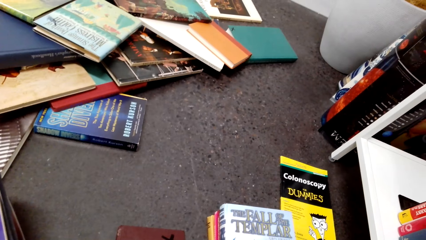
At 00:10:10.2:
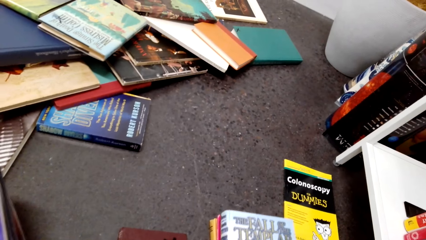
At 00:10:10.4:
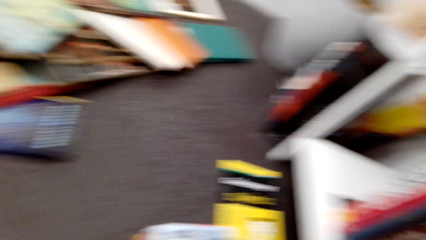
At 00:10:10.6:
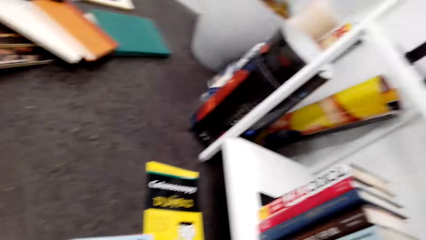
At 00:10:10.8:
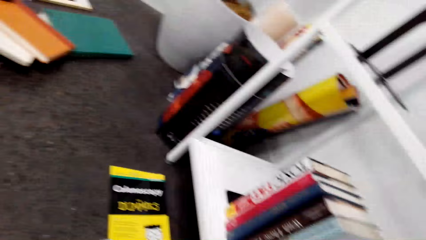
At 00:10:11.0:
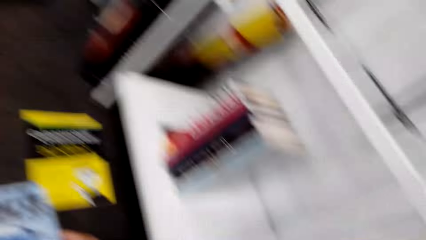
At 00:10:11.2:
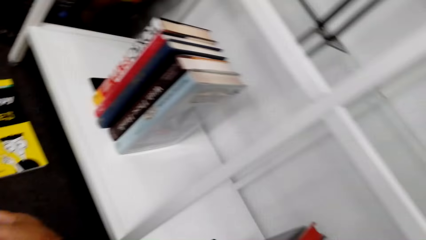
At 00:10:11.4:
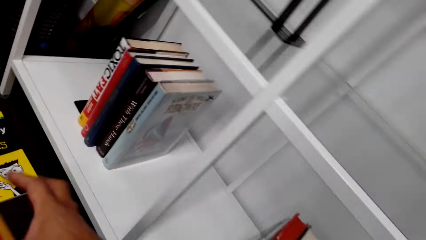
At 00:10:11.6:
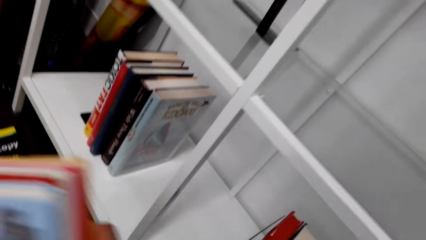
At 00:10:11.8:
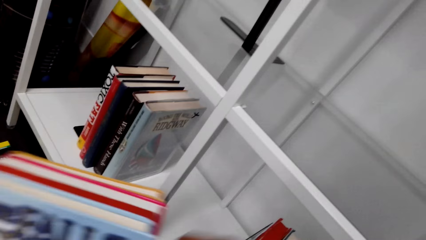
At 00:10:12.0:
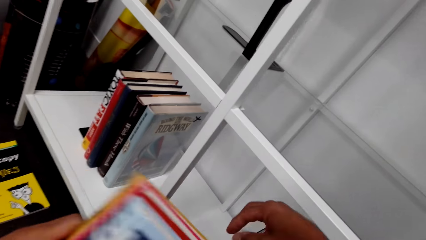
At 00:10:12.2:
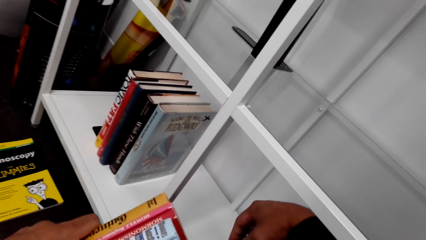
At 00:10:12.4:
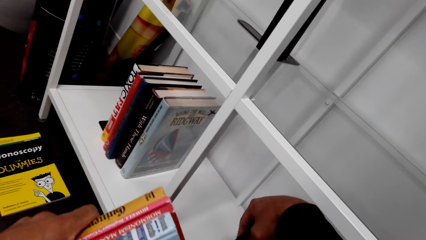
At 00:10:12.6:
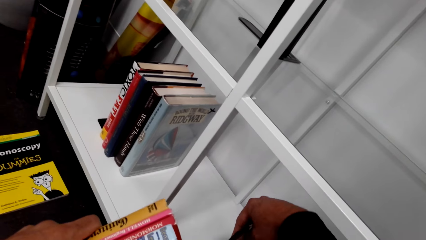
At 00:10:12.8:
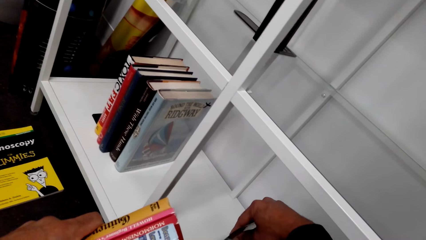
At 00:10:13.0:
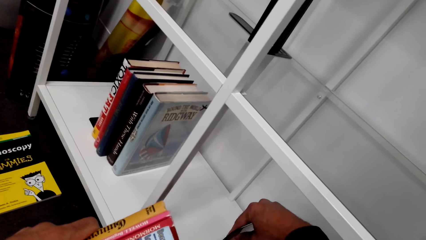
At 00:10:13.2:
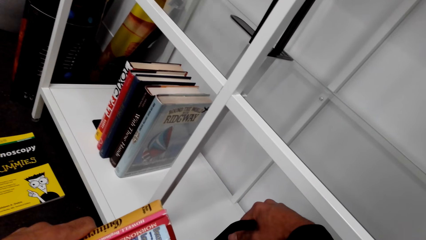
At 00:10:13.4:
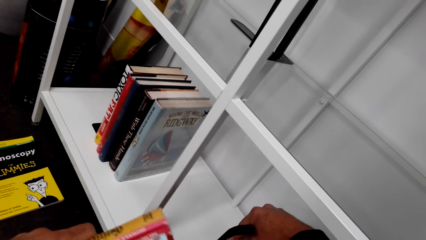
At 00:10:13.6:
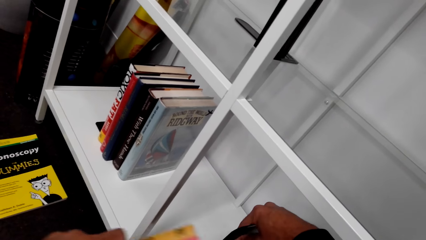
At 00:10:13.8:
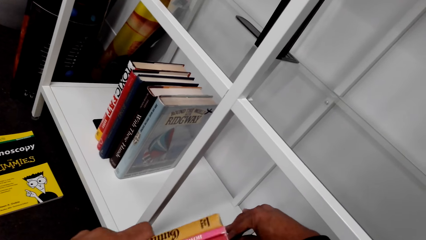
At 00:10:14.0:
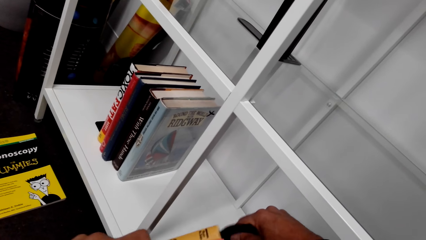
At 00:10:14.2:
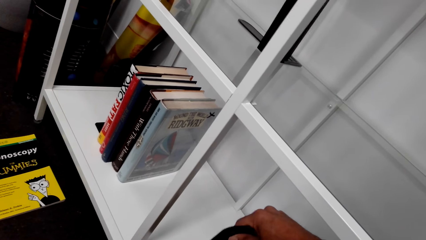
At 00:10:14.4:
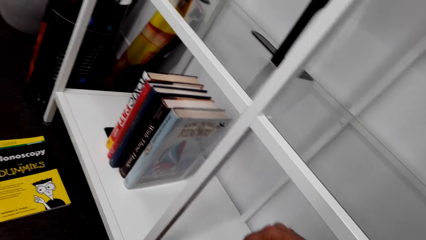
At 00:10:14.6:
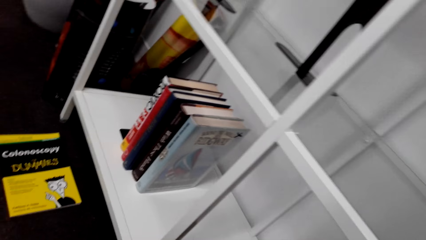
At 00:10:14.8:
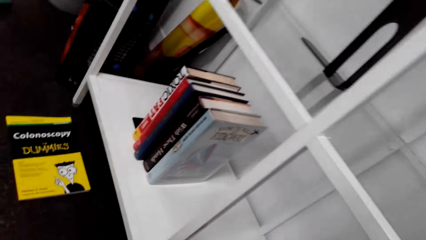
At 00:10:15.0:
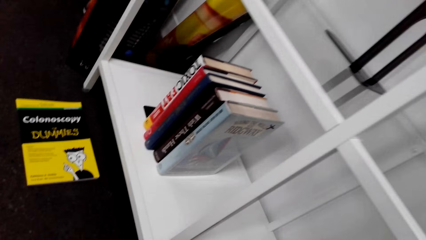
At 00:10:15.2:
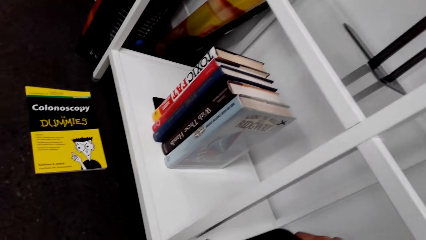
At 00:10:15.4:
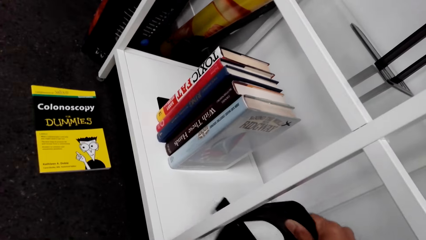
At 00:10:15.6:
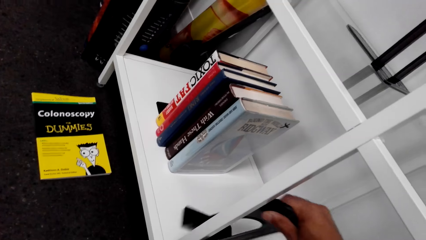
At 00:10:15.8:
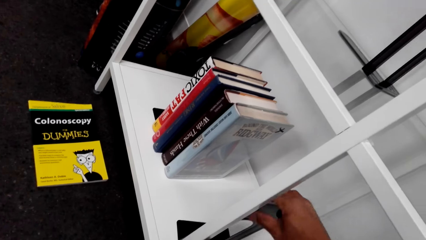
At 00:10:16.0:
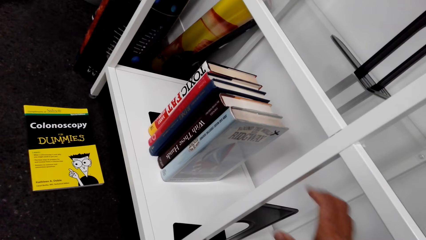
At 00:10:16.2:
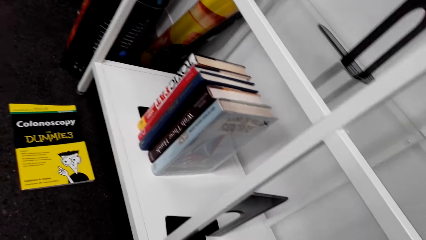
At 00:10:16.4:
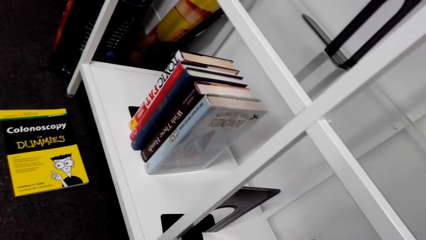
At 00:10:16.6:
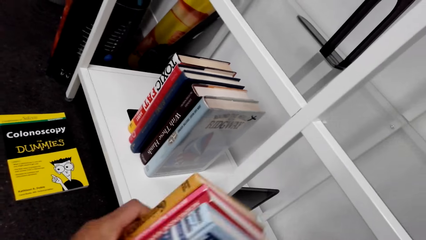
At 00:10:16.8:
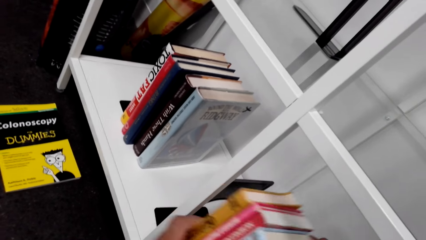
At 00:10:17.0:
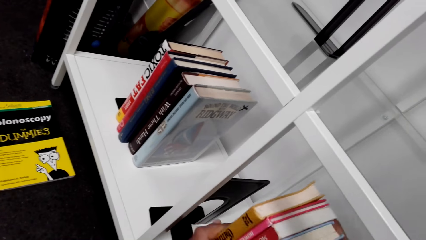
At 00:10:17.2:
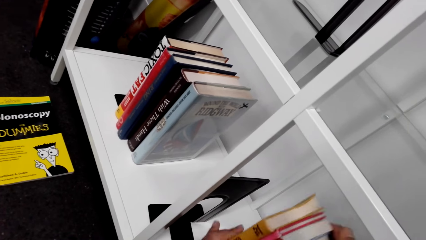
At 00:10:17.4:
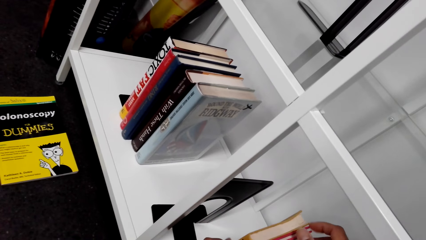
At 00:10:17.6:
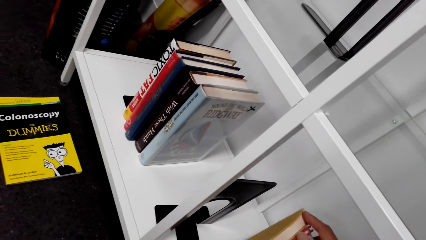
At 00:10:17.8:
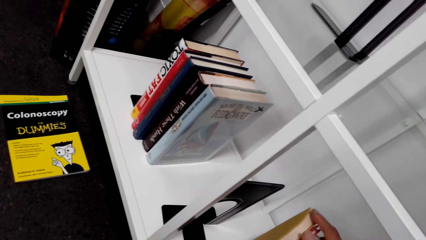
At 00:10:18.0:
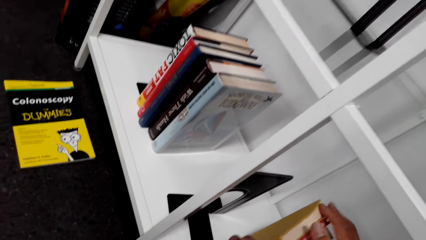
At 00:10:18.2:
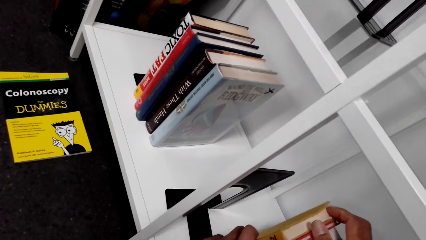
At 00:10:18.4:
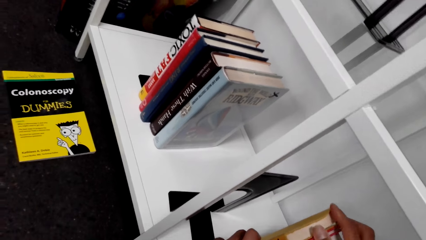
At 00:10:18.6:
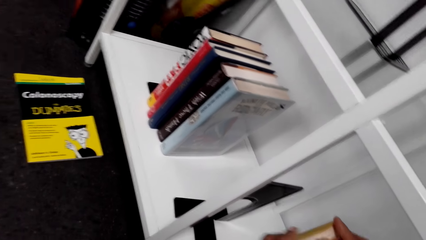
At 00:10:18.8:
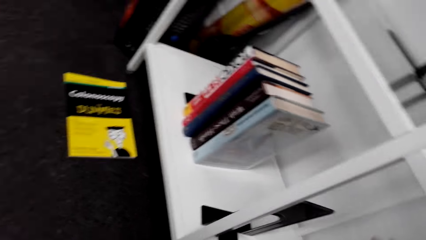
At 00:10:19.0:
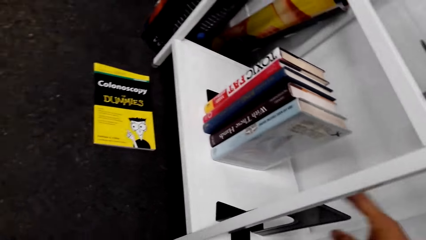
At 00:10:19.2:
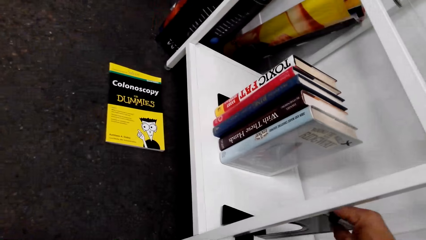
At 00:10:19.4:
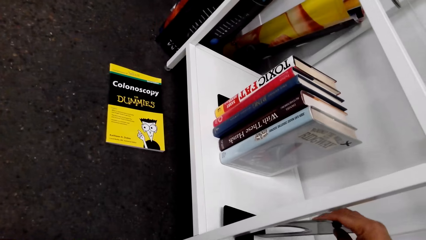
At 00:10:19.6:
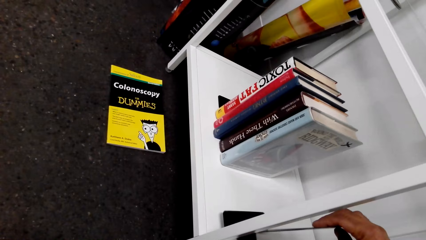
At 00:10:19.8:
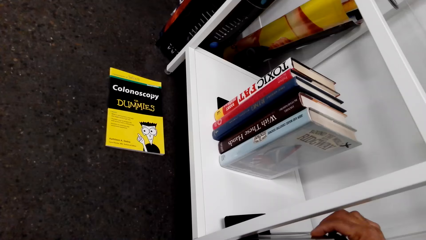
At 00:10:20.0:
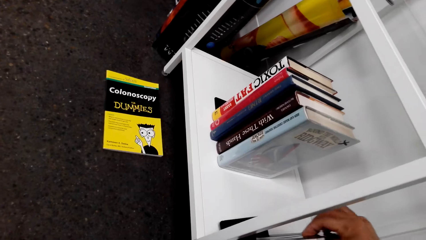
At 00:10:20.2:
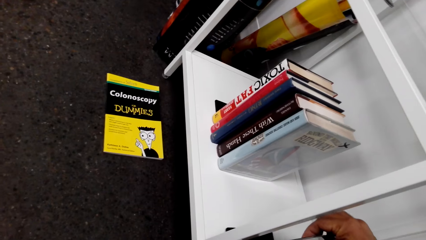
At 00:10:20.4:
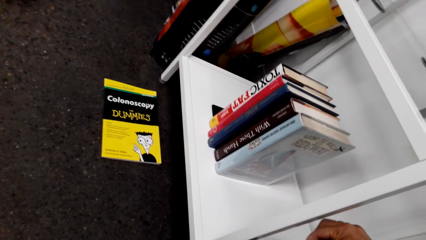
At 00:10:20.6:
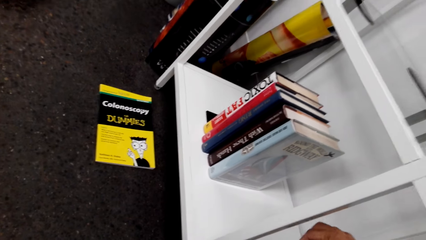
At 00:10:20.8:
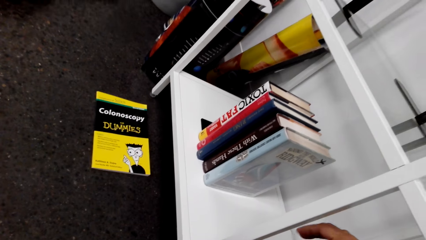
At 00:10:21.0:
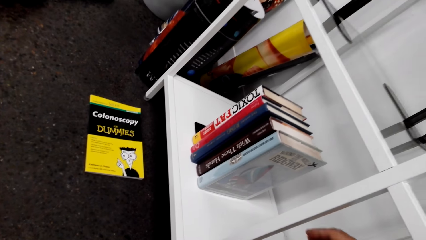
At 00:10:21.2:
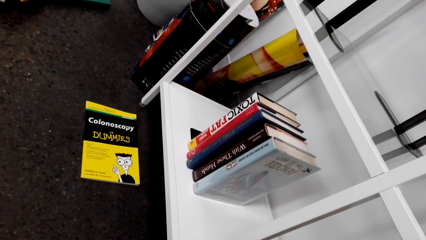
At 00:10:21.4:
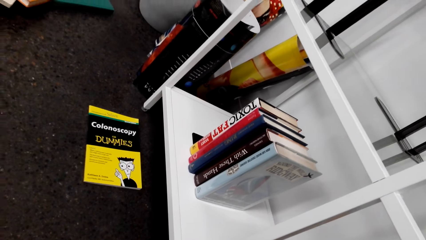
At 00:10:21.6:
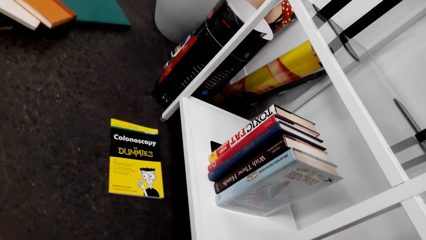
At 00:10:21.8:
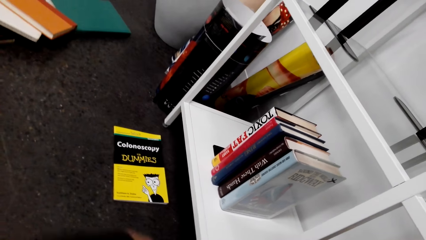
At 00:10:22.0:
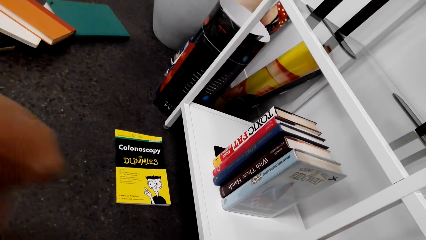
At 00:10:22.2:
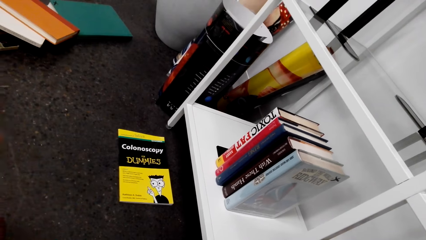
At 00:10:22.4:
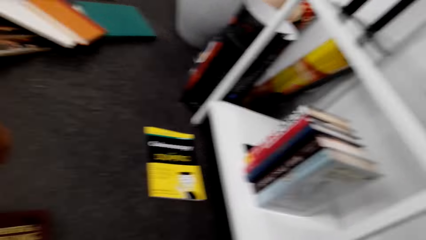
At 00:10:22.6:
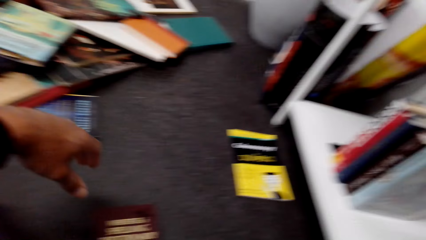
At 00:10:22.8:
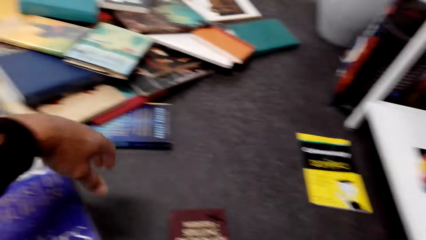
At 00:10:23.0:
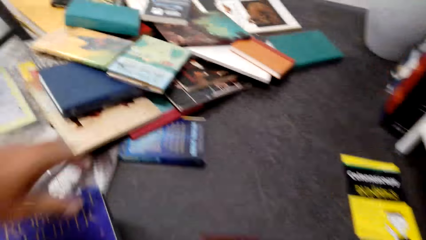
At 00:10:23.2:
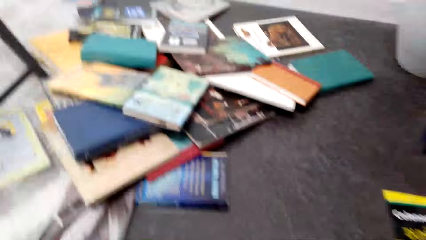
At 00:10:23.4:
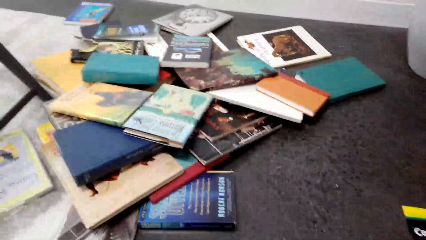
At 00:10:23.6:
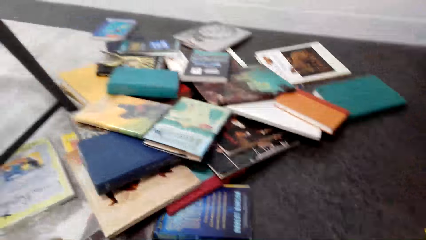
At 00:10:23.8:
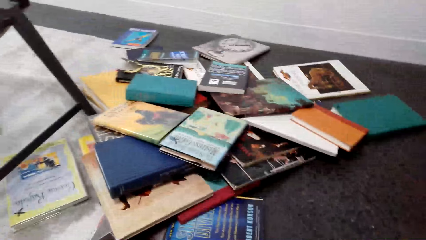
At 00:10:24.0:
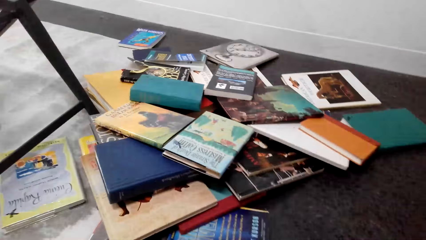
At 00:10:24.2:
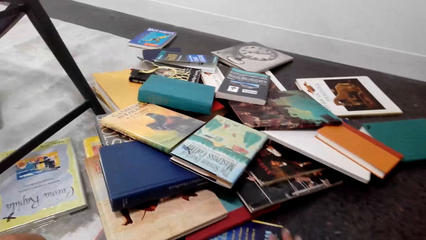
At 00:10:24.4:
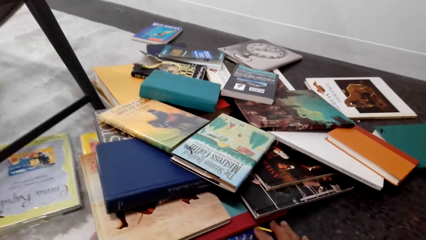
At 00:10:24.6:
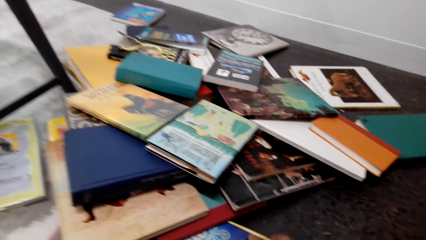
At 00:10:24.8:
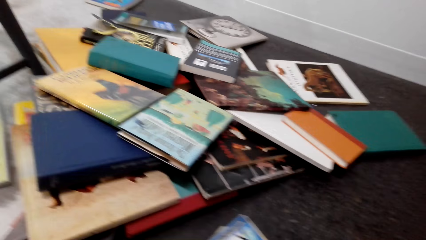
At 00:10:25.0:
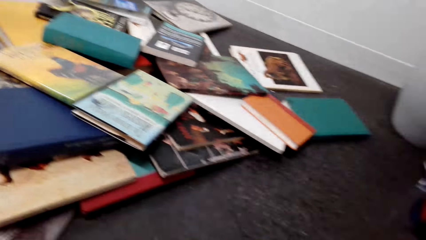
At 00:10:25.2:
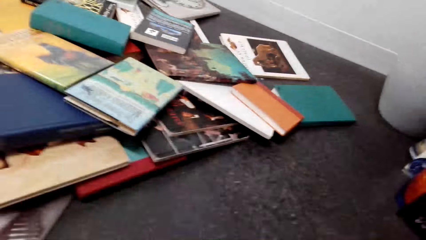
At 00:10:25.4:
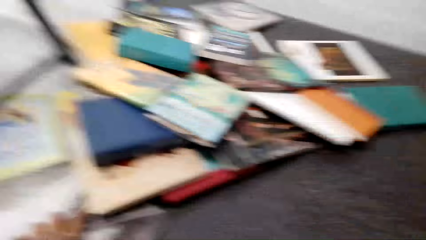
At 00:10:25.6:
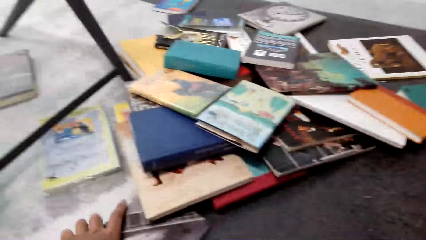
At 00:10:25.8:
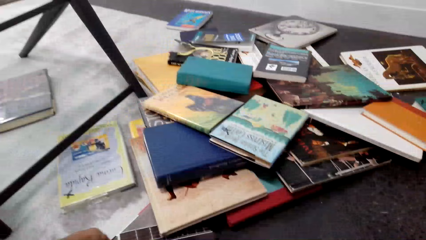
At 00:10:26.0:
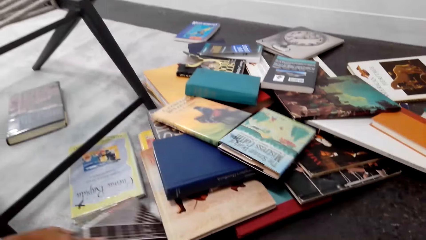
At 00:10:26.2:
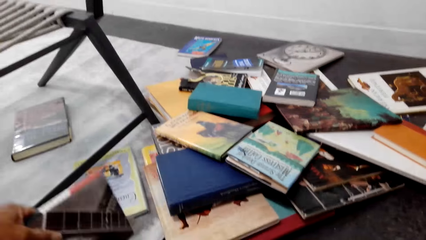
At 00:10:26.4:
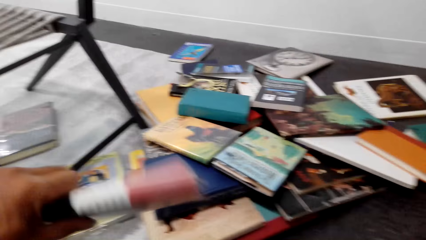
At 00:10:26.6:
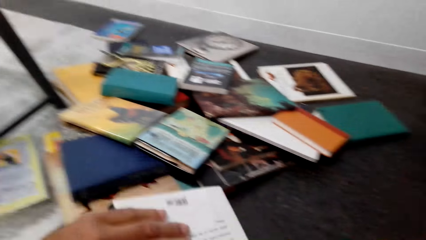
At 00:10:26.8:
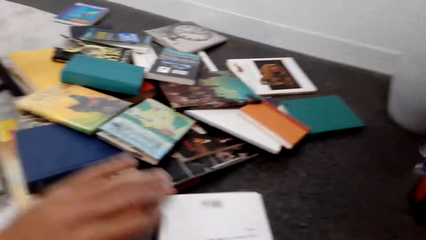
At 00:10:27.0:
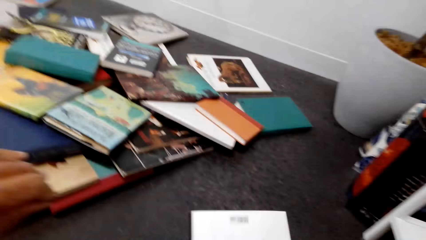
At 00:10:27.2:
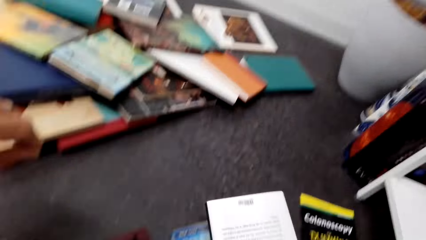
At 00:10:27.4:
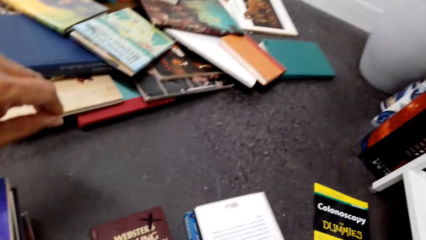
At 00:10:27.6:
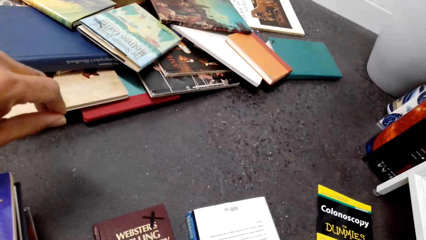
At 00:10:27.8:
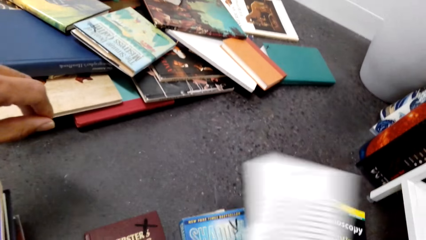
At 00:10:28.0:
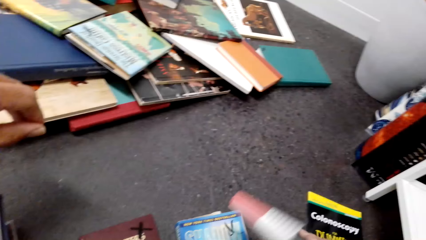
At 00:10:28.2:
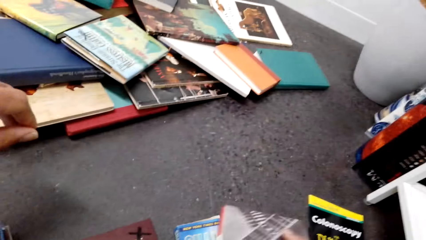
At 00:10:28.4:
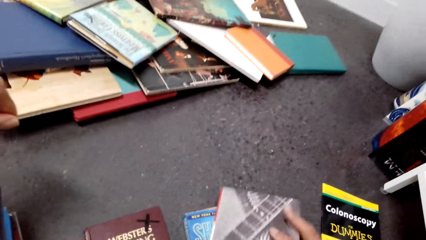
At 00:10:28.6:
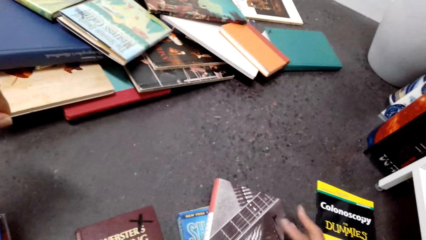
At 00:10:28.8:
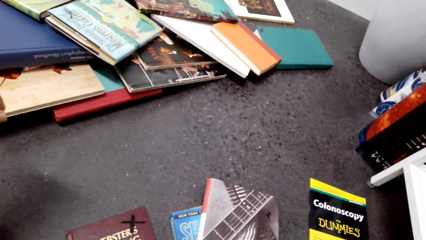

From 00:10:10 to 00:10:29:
The camera wearer puts books on the book shelf. They arrange the books on the shelf. They arrange the books. They pick the books.
